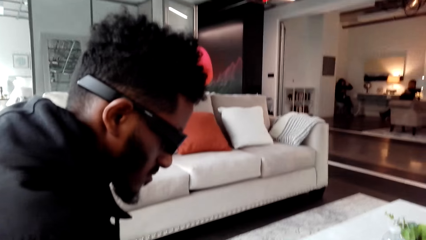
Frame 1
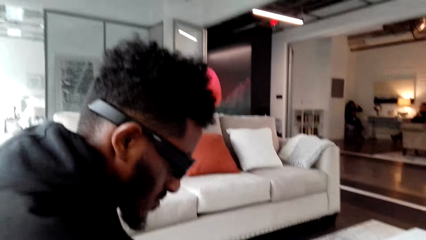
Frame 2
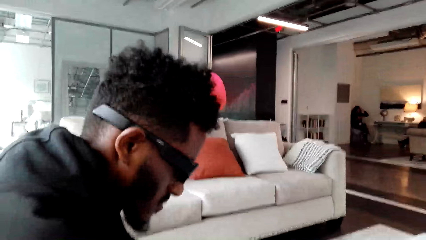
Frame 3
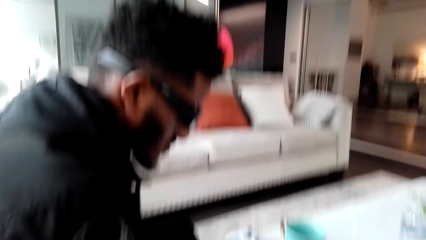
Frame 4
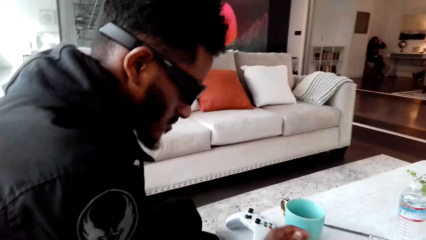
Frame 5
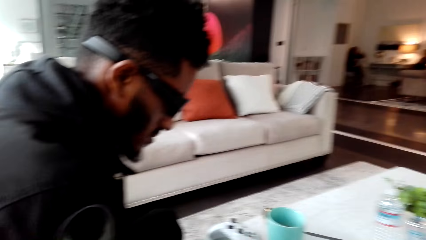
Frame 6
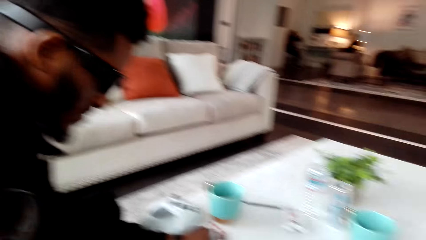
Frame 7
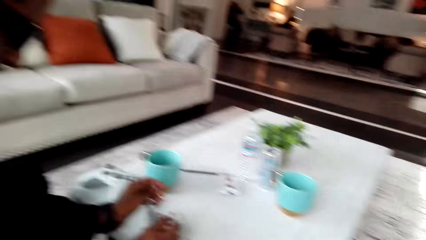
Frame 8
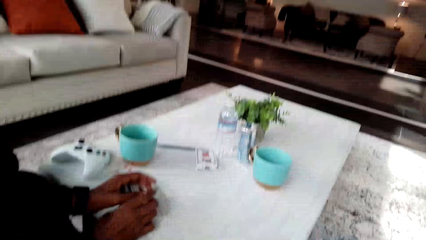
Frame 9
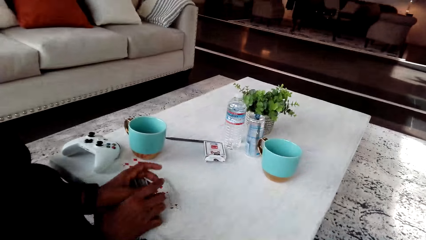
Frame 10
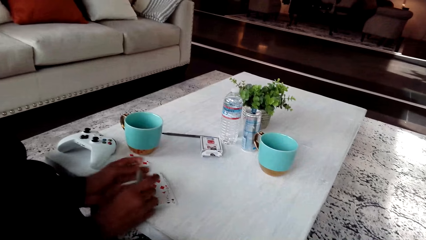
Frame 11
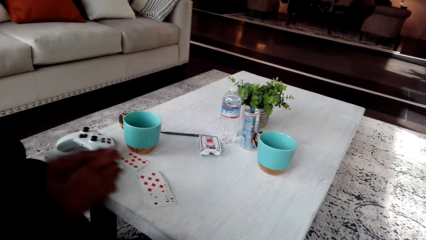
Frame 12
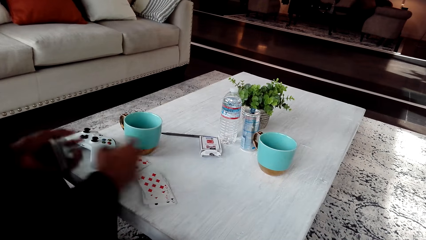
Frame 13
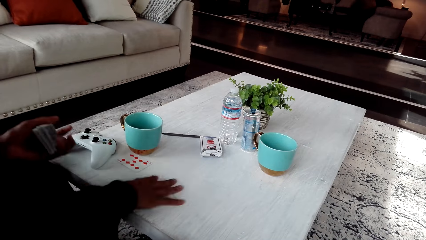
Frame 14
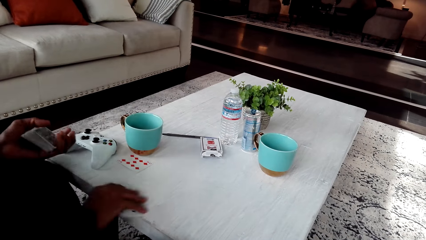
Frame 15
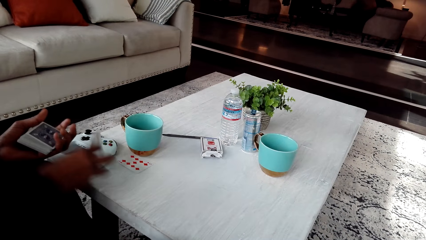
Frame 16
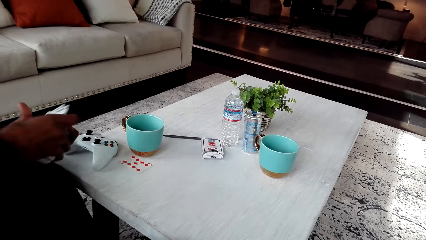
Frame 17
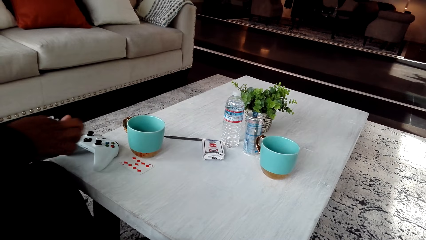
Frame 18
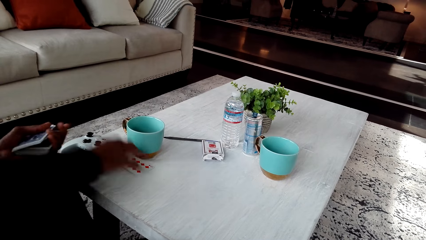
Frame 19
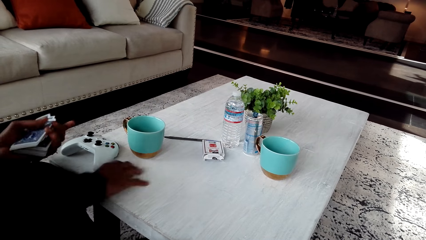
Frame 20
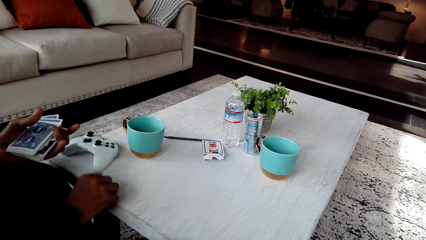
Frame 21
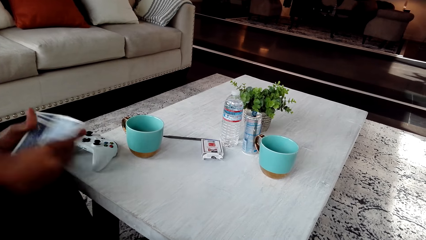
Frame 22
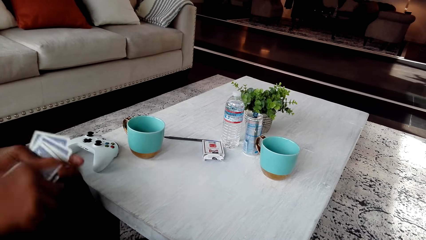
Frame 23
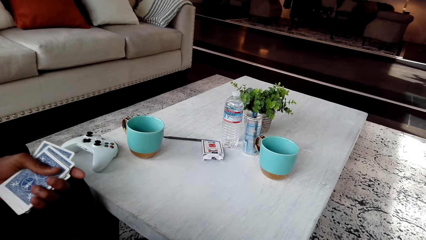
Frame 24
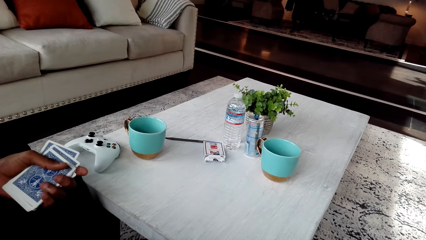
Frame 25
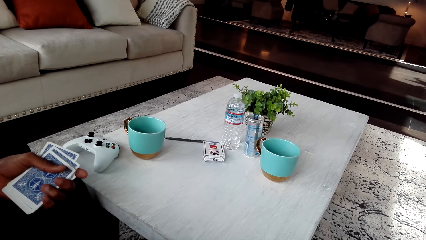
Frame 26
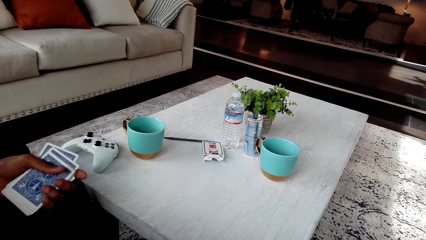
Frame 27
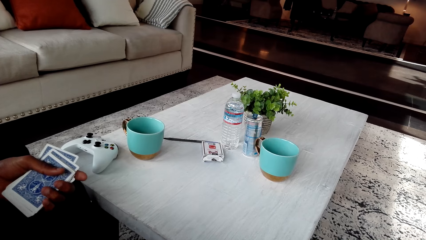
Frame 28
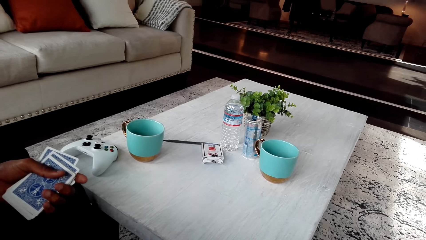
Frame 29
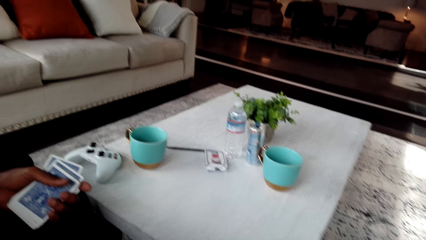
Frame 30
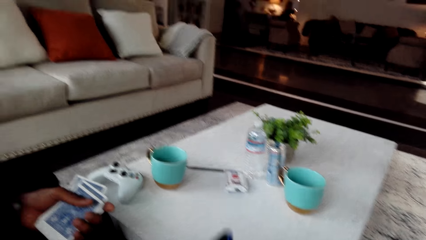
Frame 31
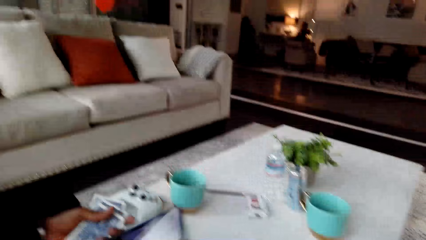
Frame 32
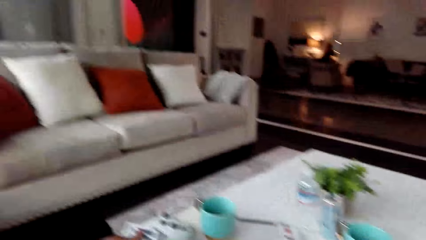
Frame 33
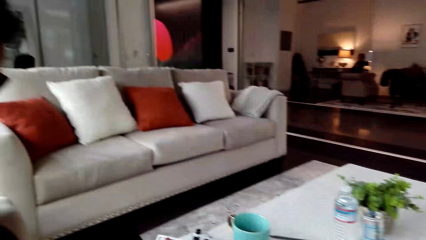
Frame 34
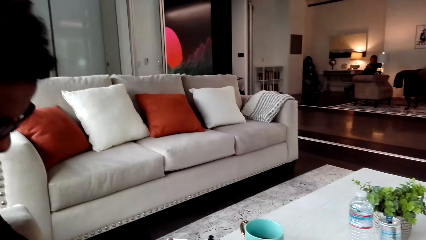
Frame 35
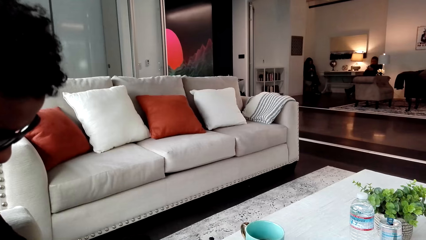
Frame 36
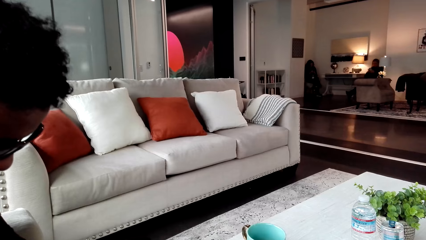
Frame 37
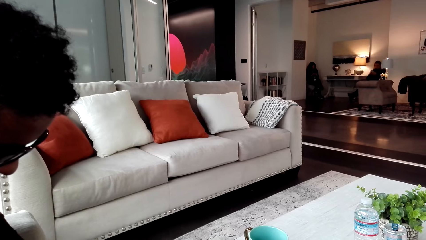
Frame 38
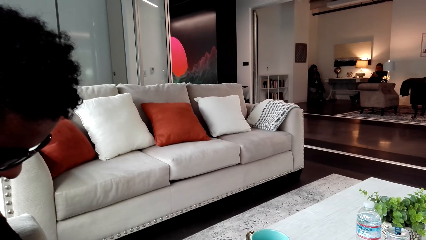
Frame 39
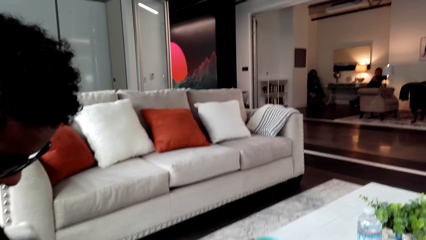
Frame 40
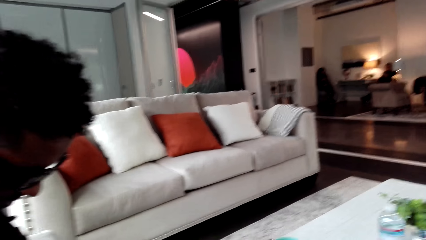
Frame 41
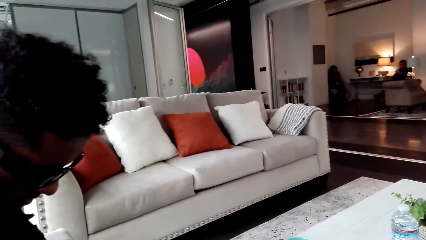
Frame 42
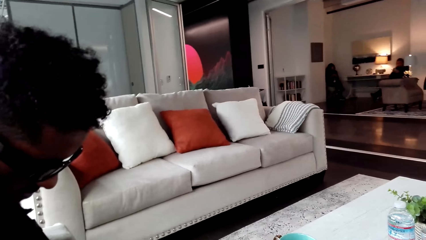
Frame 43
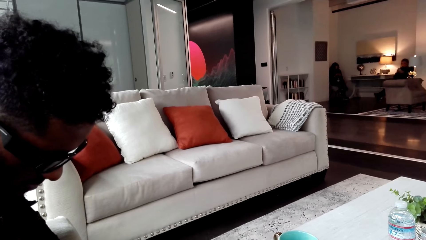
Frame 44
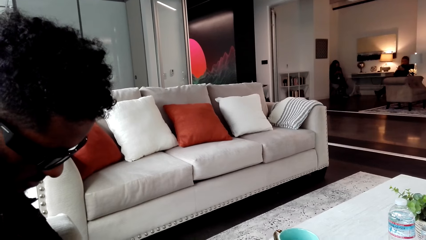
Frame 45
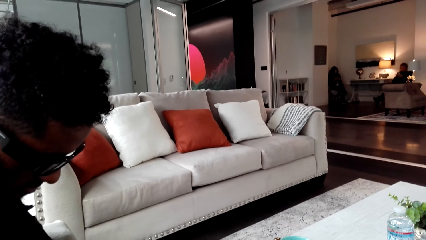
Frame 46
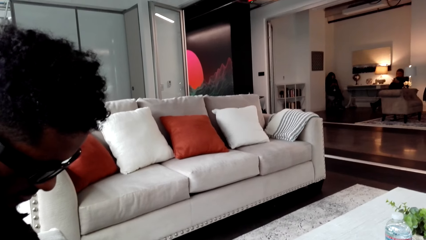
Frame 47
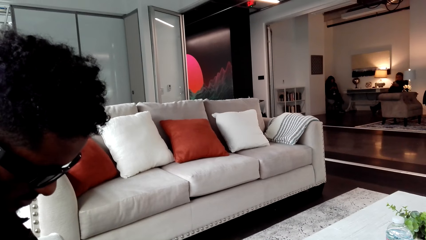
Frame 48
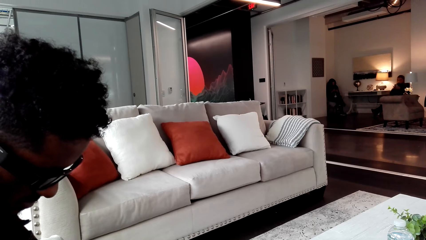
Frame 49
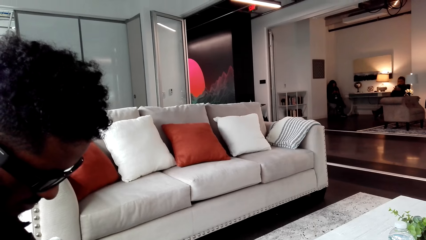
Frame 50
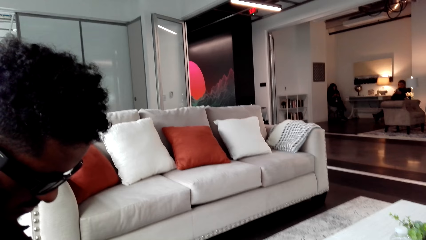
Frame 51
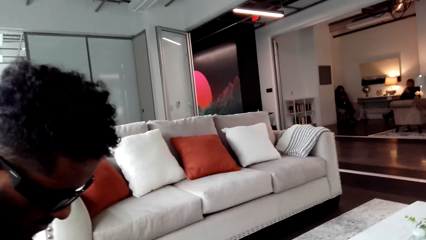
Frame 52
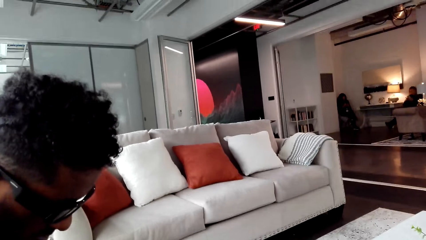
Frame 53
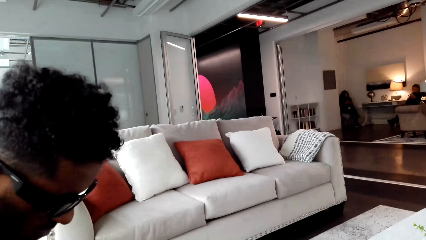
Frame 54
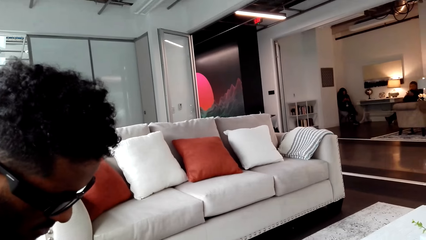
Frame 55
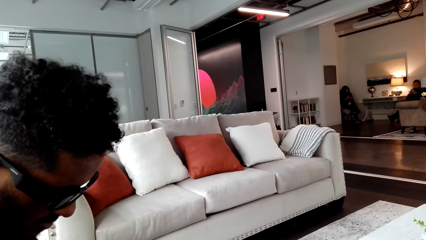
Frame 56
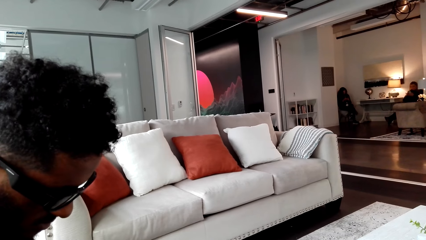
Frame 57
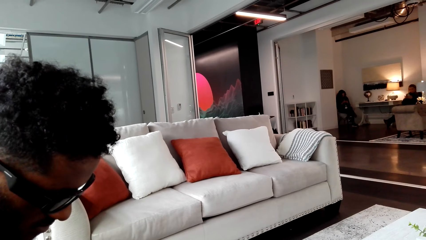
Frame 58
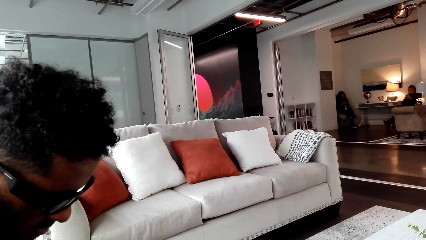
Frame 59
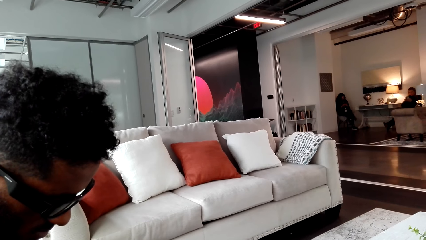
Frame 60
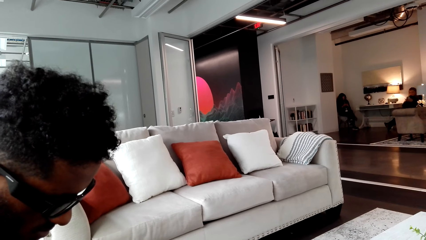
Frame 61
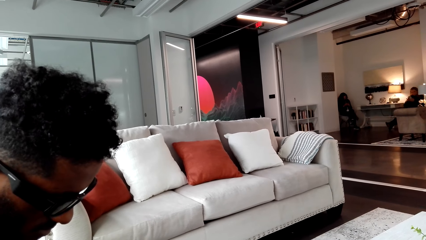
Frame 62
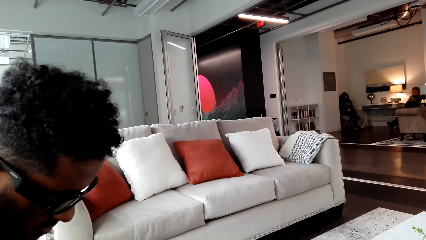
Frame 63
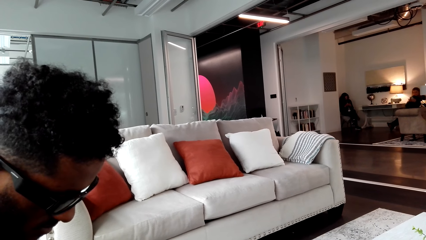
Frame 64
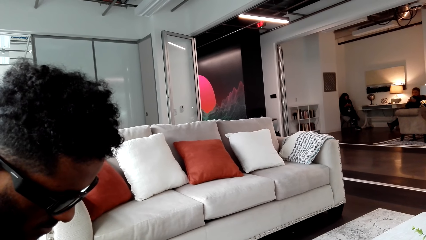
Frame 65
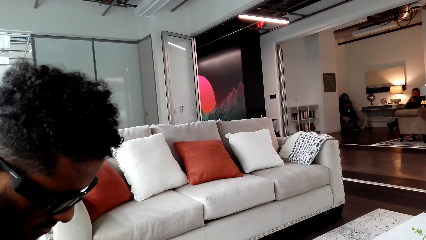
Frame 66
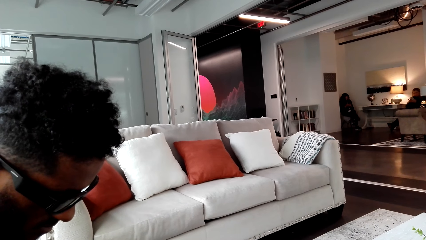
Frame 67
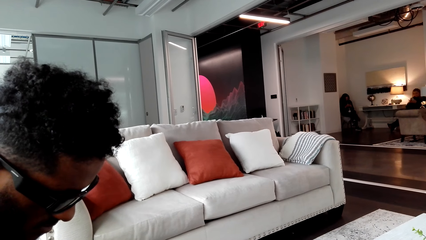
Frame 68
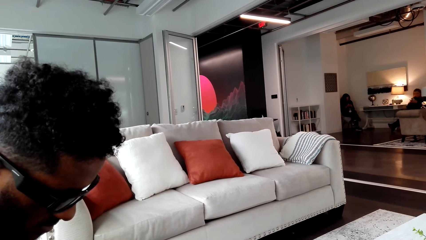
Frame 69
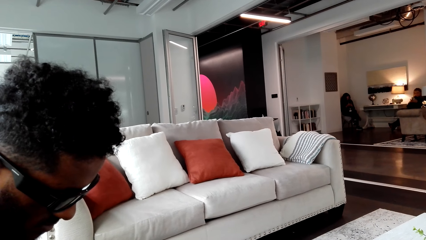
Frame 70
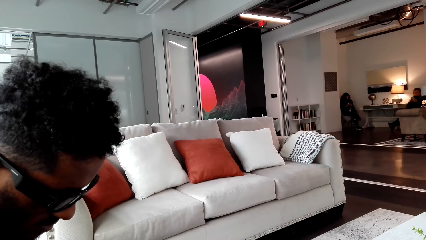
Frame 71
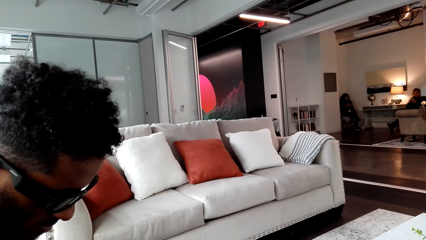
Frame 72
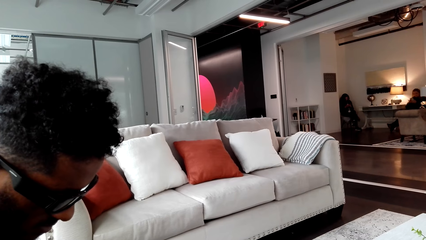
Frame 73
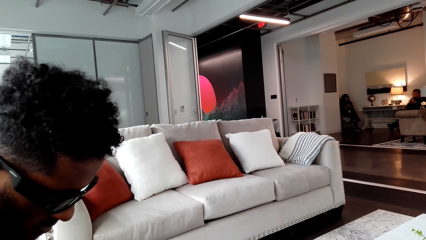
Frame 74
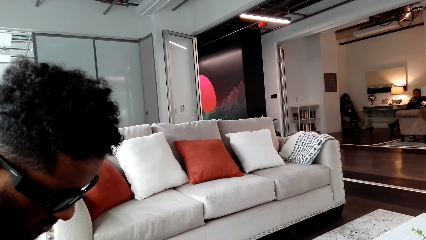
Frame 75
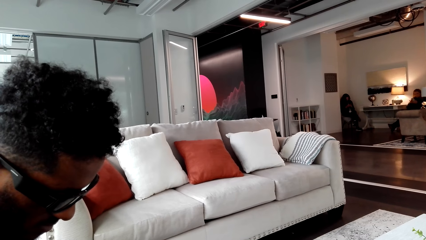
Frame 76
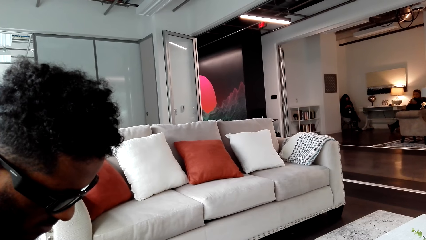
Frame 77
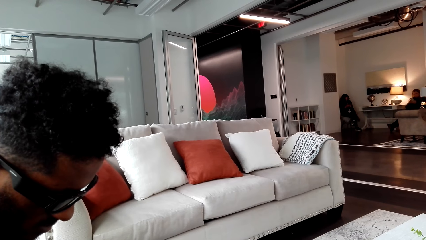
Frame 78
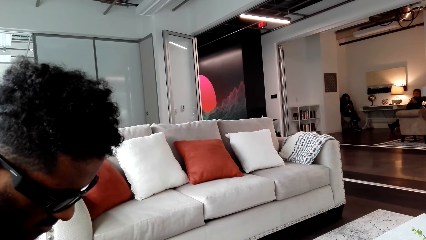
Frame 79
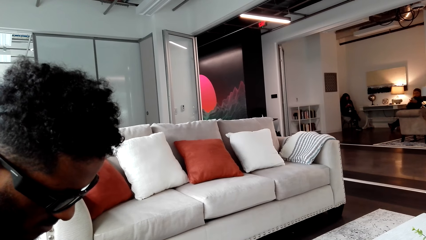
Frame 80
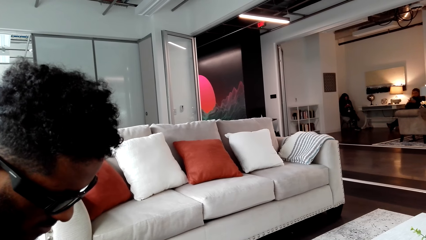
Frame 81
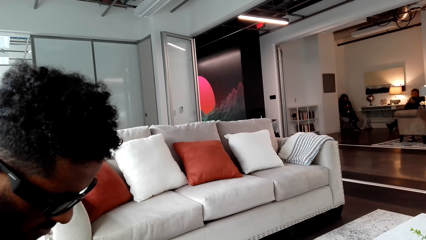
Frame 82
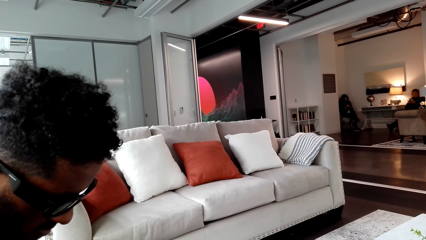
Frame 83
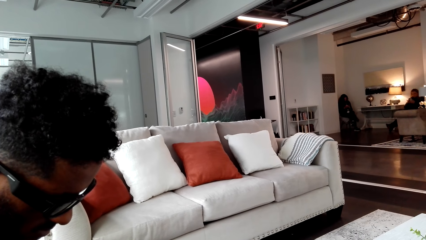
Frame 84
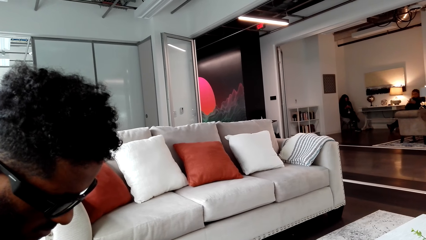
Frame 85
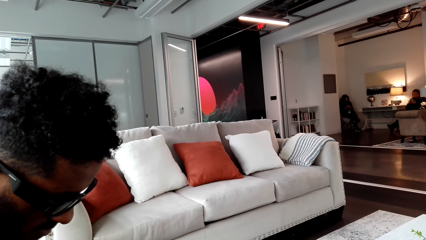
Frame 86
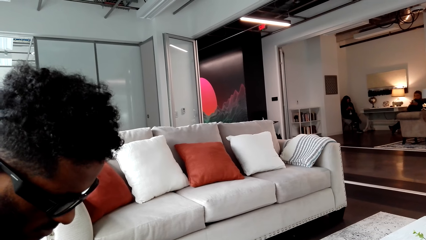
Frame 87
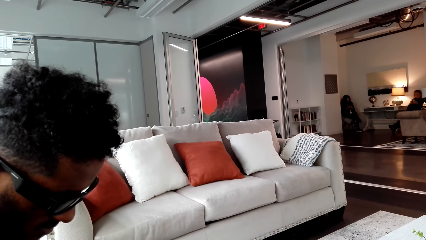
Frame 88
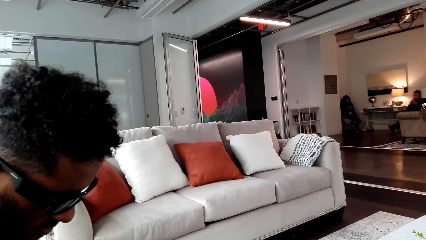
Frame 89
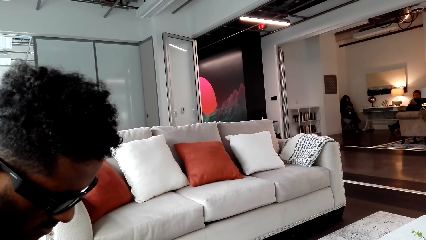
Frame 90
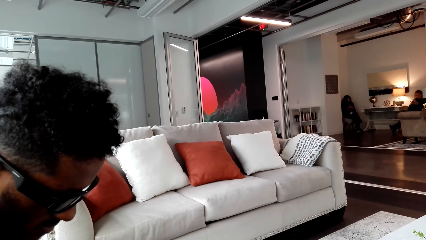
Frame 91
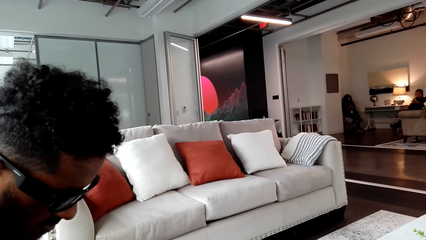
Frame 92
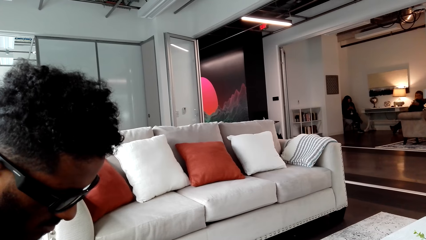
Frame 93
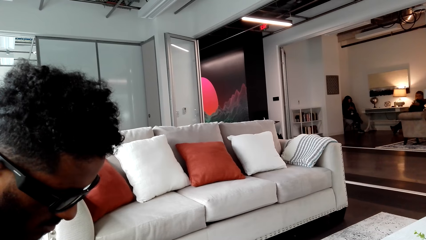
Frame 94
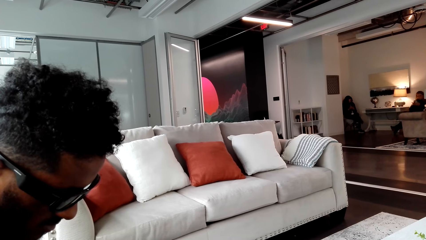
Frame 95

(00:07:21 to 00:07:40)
A man has picked all the cards and is re-shuffling them. The man picks up the phone and gazes around.
